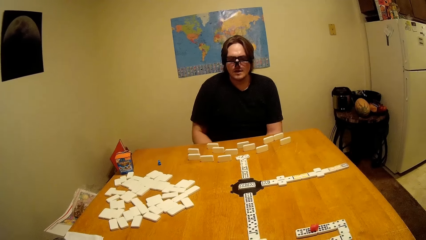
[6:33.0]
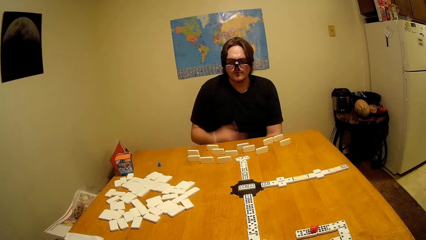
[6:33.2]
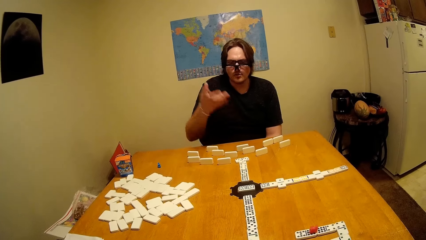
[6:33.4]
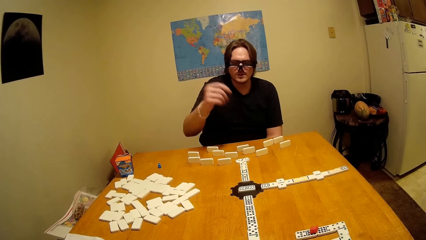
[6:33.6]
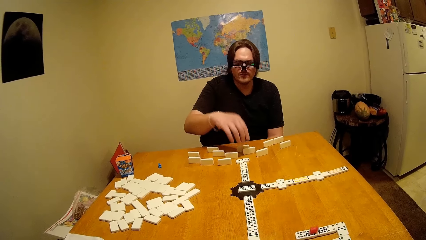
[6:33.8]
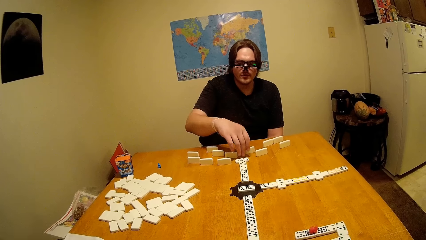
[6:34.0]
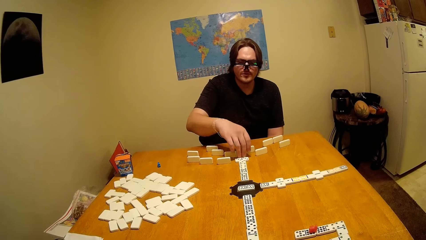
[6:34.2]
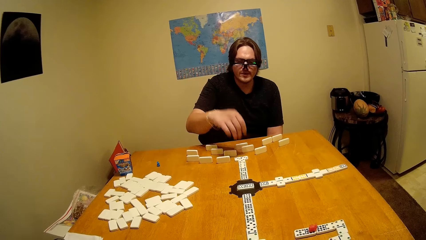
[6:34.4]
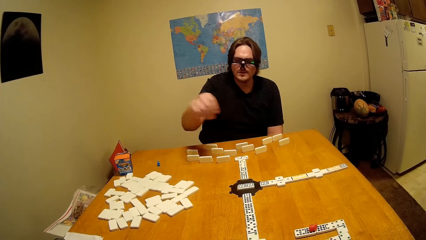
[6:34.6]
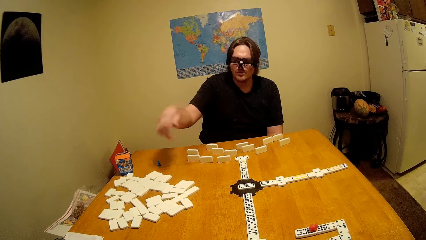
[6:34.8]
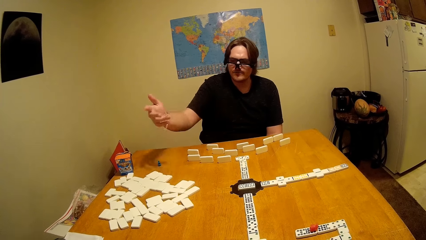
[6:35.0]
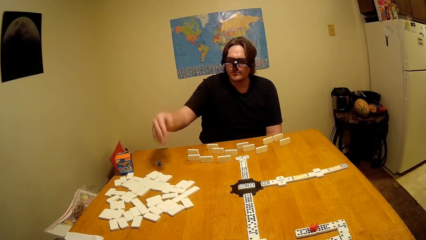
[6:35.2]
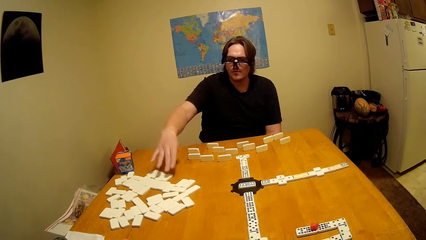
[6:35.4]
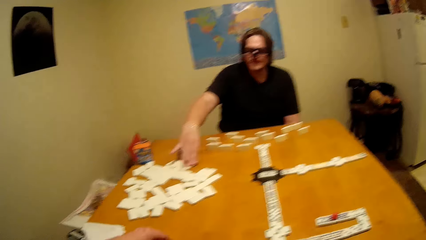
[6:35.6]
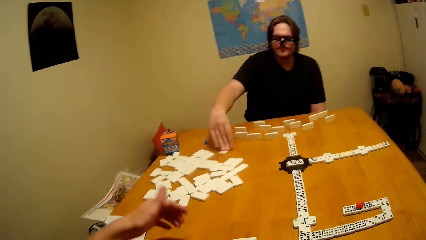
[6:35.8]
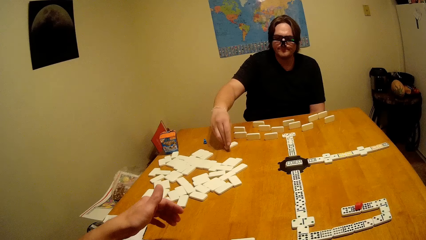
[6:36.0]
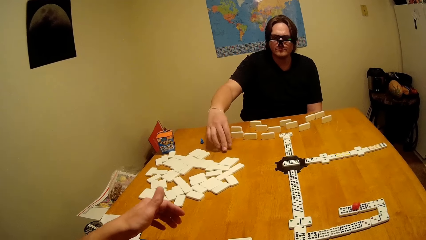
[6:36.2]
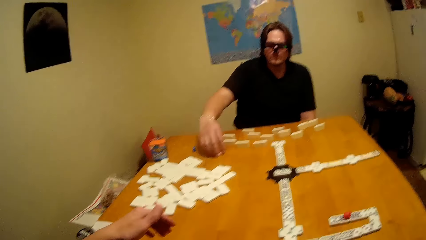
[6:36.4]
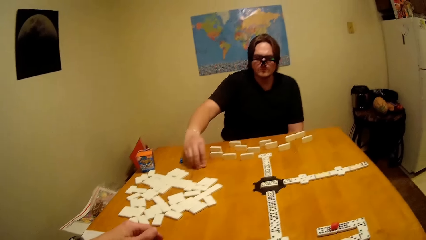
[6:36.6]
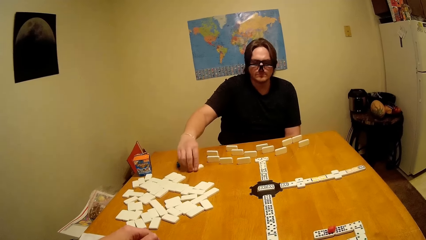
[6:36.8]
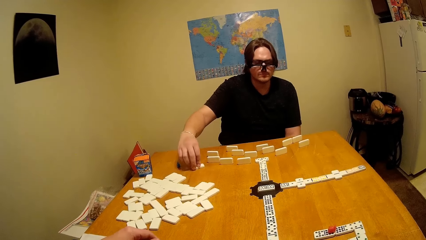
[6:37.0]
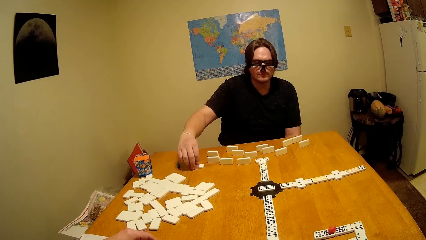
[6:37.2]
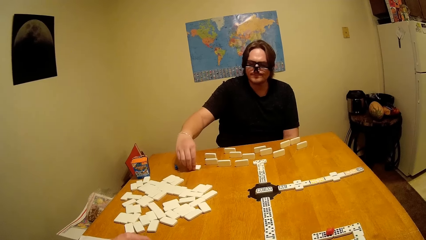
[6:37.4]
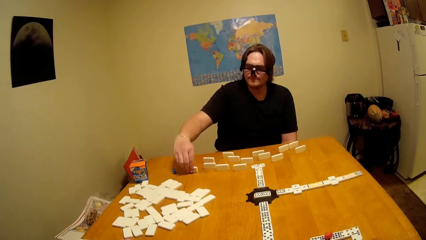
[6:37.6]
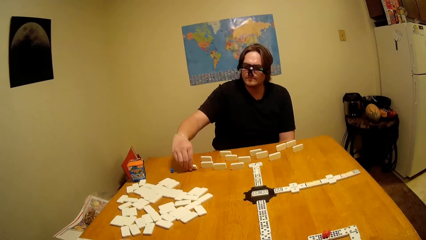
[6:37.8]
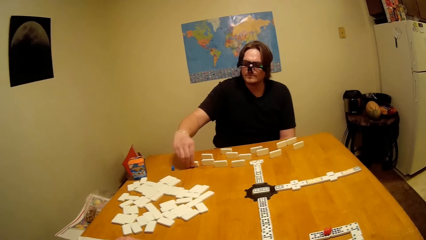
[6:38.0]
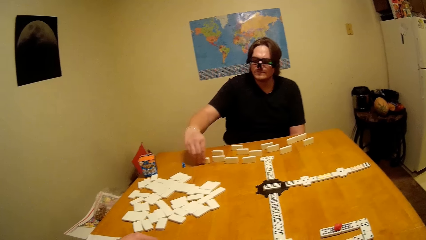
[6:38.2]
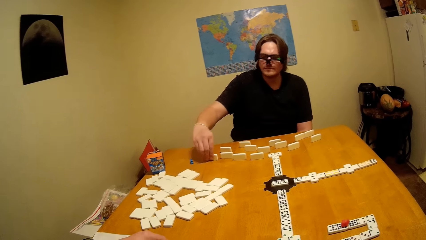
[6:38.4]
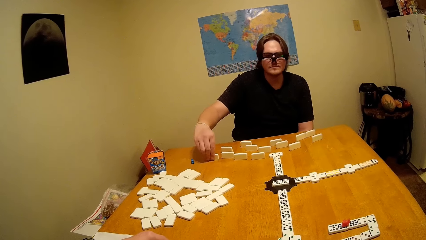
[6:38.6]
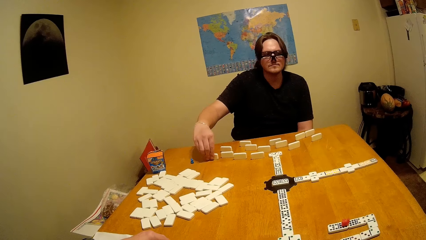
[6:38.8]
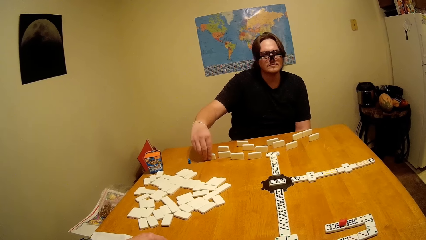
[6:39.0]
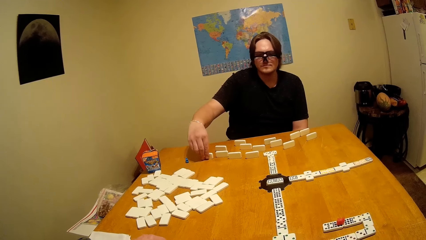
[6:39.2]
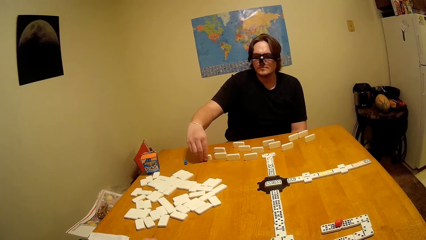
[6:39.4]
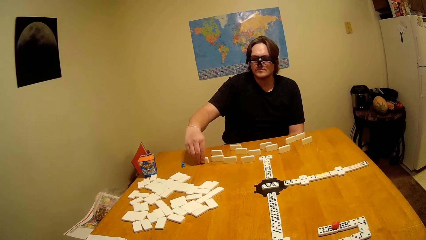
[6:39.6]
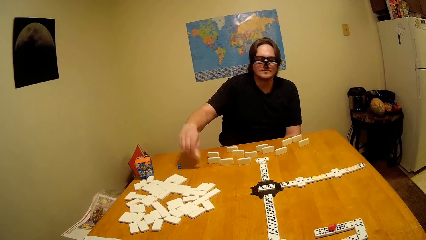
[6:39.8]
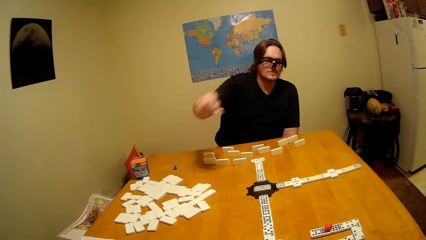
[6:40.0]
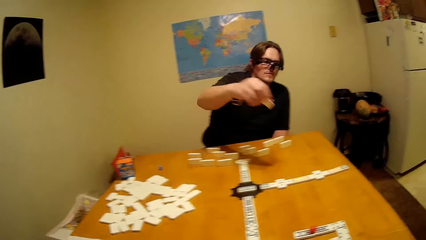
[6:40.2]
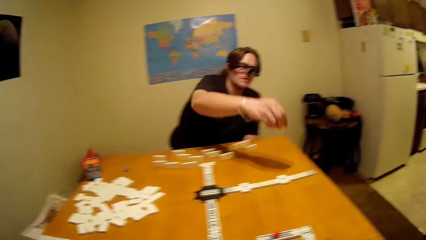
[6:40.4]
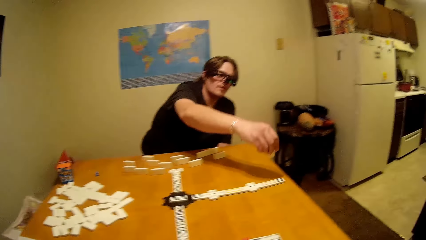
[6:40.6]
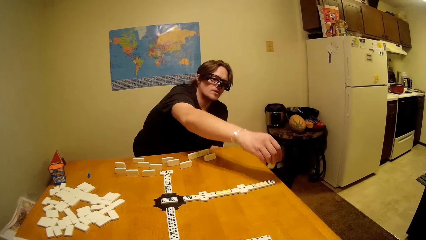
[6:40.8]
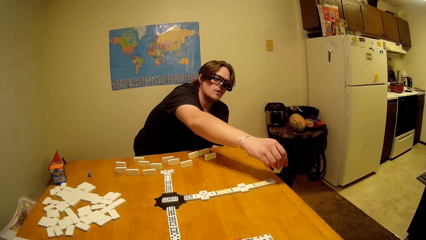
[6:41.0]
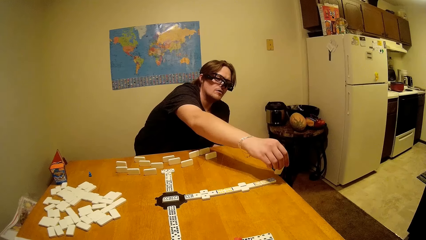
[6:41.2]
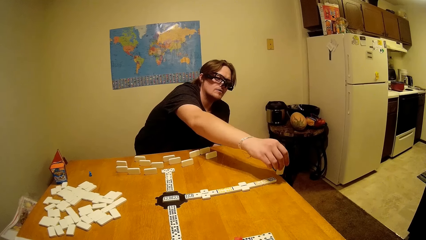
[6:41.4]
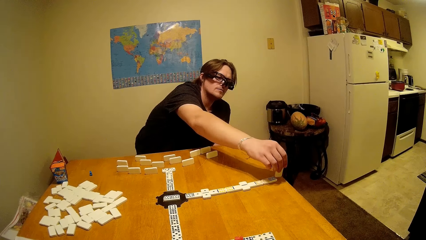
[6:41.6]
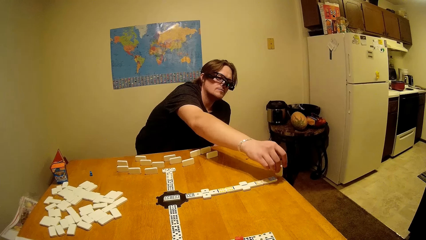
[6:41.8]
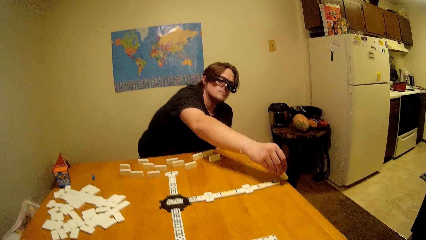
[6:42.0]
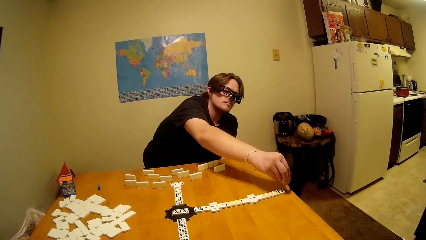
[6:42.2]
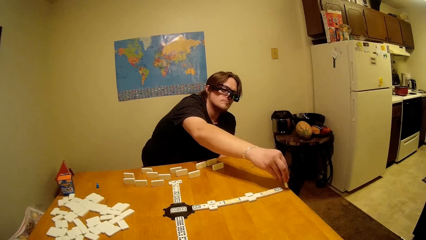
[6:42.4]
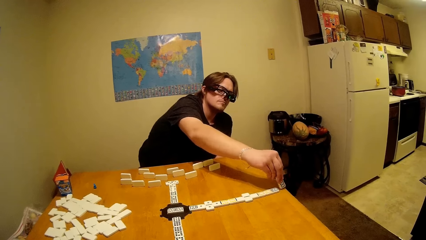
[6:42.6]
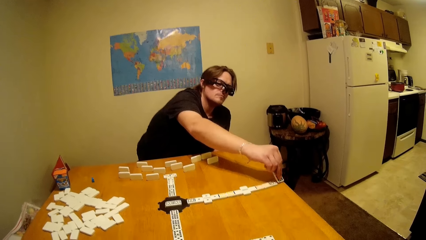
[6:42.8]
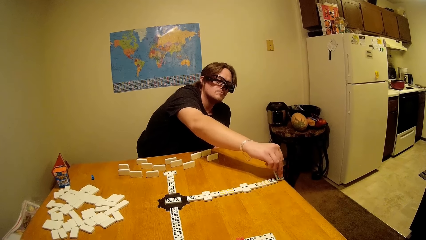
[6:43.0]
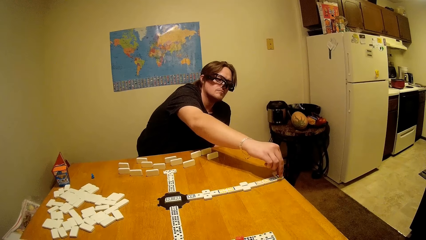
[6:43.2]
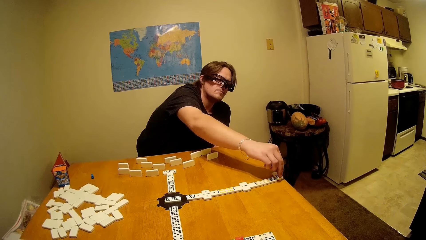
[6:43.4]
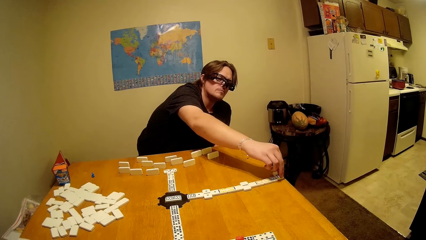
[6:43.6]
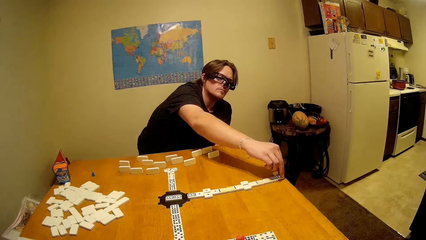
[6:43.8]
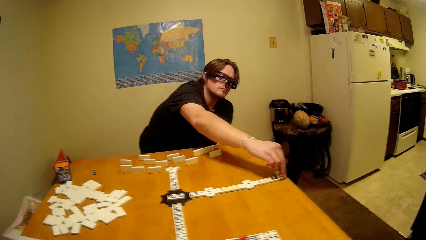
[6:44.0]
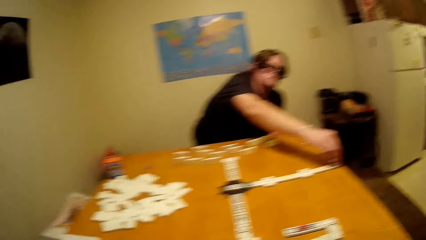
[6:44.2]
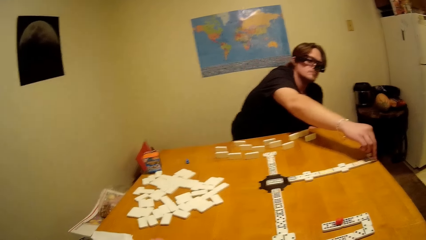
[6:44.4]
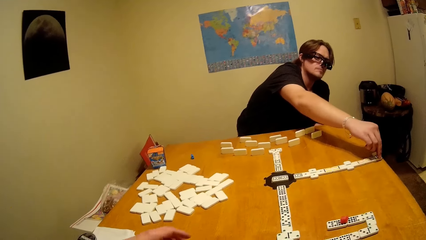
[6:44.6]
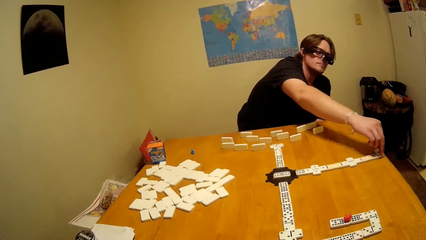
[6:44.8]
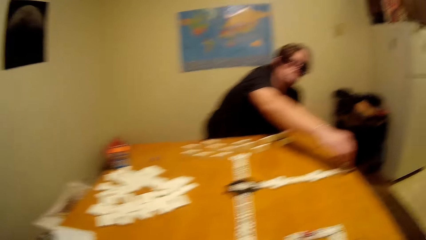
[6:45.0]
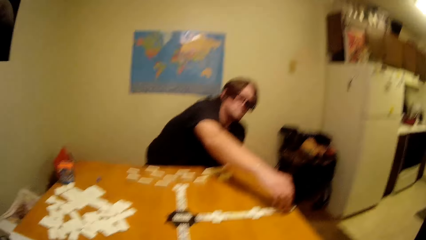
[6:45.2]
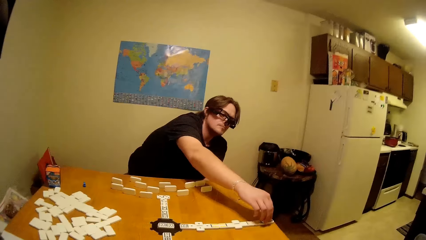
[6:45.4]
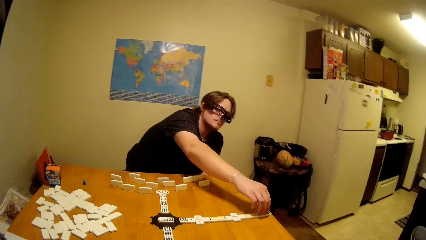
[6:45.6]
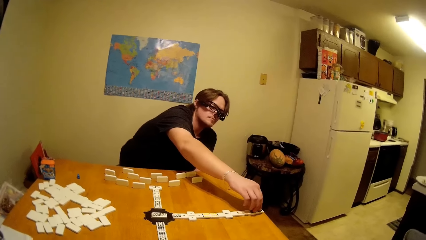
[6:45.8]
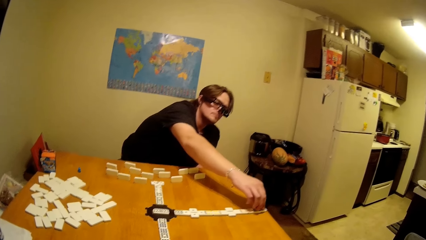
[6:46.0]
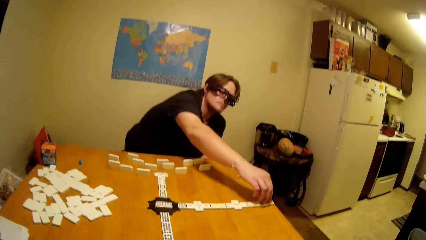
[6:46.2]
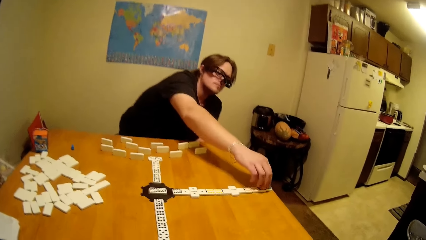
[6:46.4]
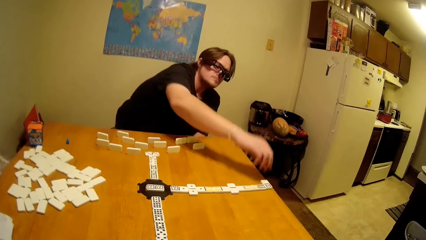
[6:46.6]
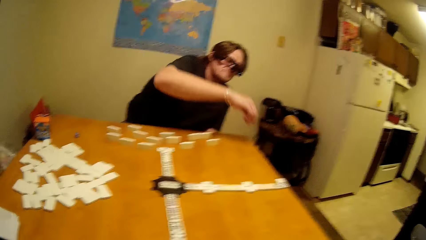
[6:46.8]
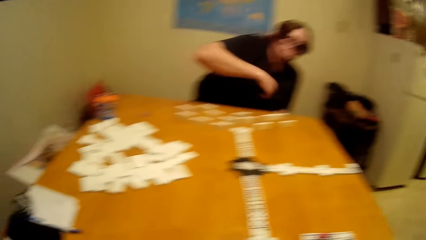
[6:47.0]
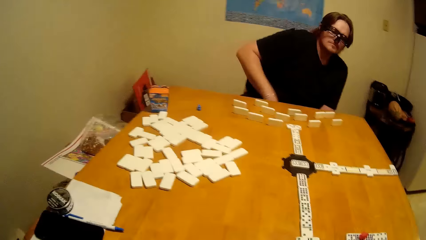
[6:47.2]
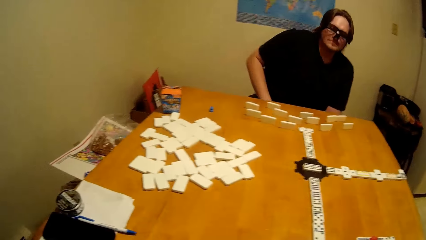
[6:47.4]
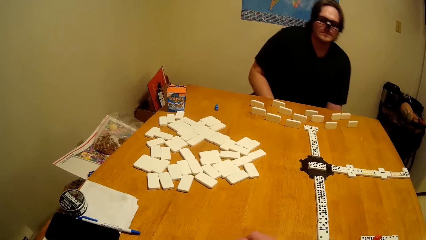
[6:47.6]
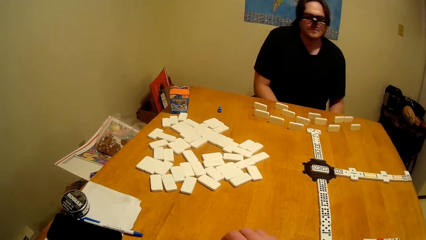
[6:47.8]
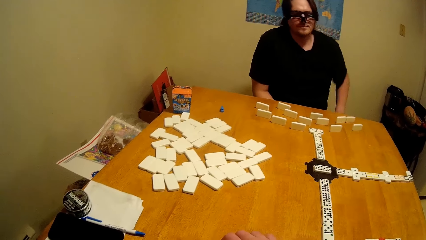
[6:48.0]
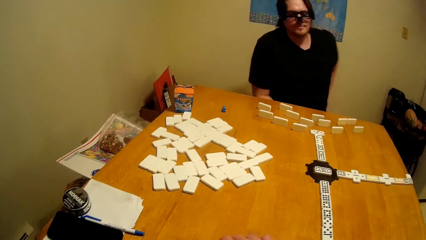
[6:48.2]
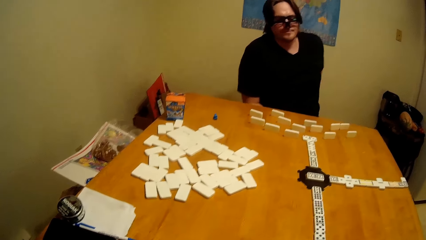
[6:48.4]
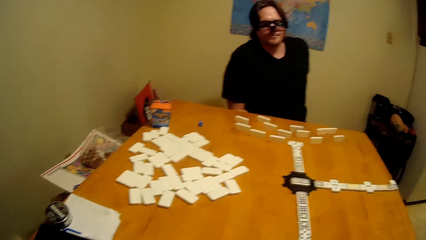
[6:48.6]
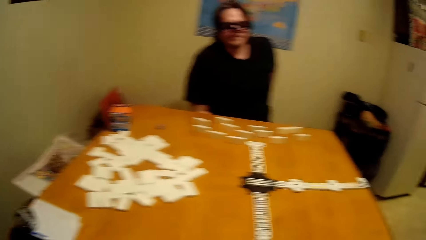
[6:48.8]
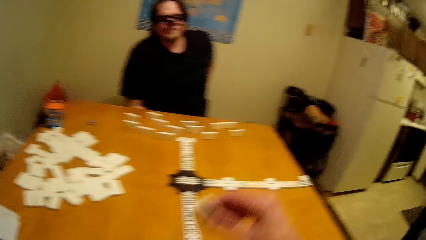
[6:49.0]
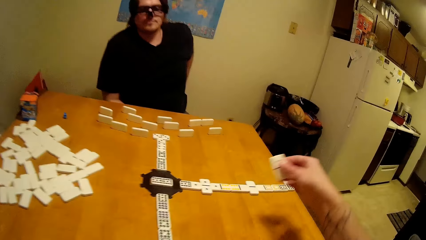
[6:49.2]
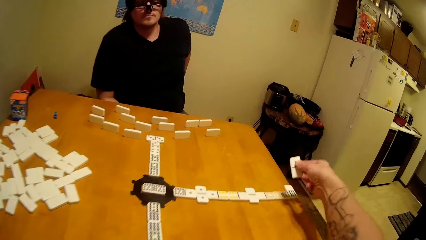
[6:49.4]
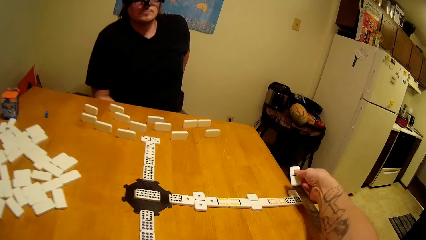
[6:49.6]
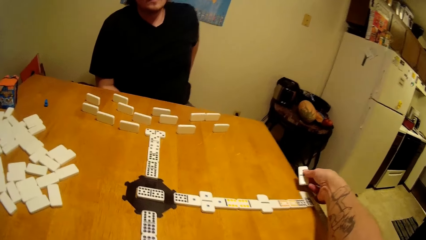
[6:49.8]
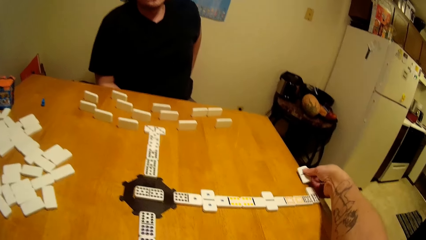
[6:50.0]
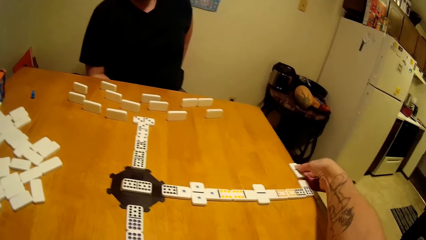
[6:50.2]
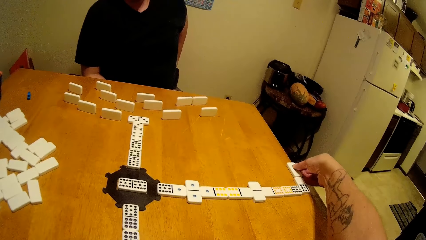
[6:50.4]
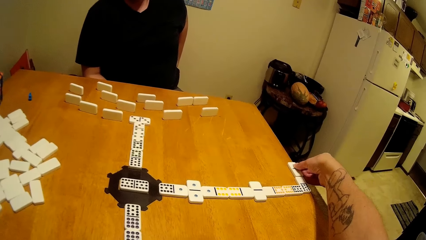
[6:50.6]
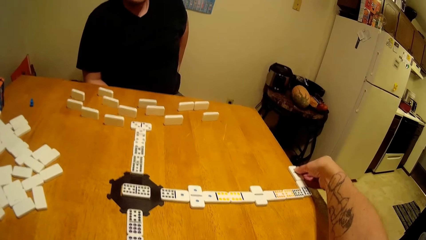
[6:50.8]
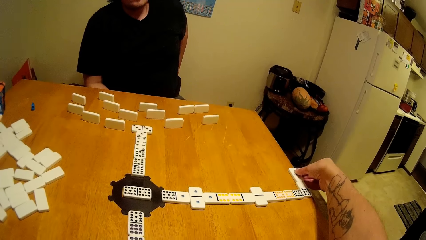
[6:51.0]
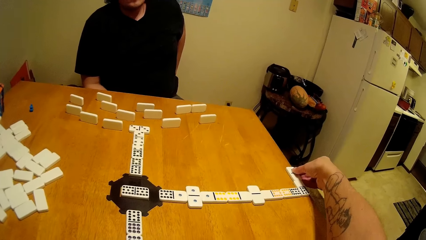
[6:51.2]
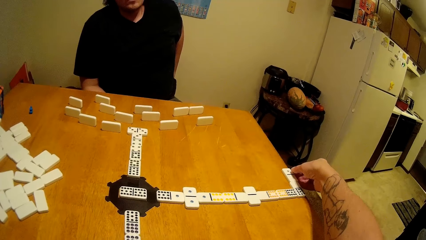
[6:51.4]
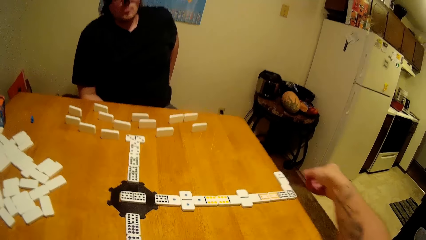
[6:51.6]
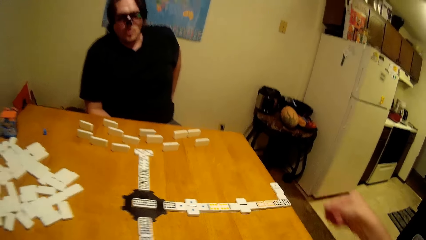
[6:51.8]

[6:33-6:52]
The camera wearer is moving the puzzles with a man. The man moves his right hand on the table, moves a dice on the table, and picks the dice on the table. The camera wearer moves a hand on the table. The man moves the dice on the table, adjusts the dice on the table, picks the dice on the table, rotates the dice in his right hand, and places the dice on the table. The camera wearer places the dice on the table.
